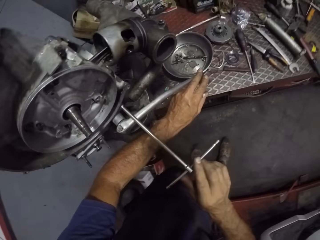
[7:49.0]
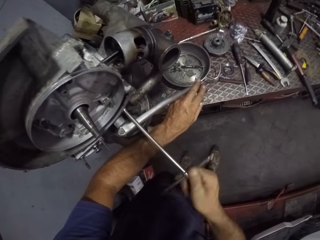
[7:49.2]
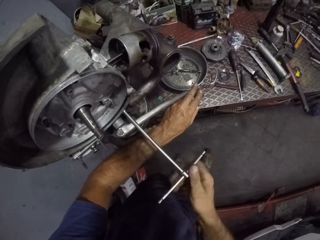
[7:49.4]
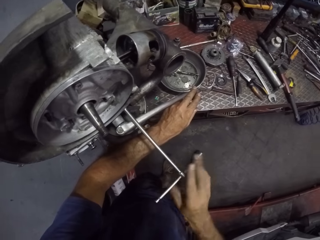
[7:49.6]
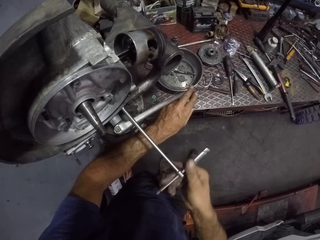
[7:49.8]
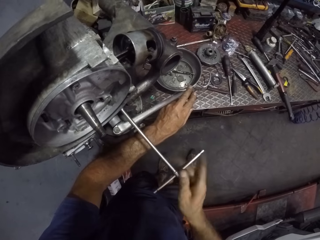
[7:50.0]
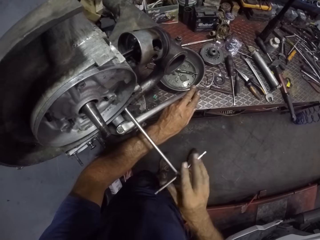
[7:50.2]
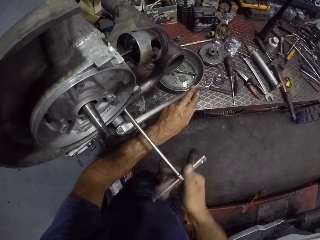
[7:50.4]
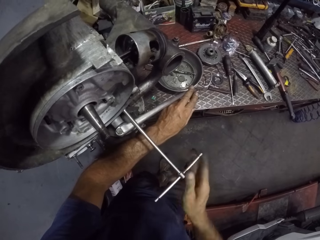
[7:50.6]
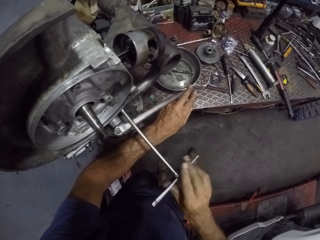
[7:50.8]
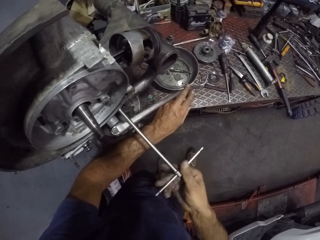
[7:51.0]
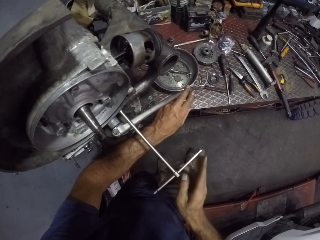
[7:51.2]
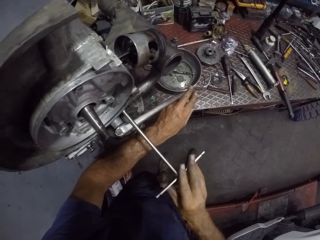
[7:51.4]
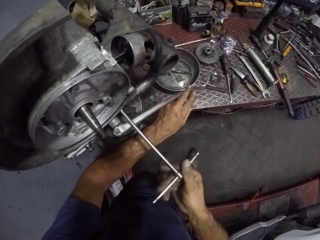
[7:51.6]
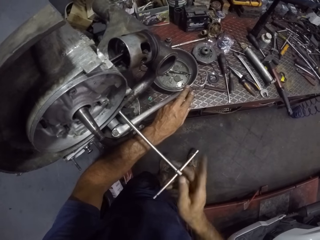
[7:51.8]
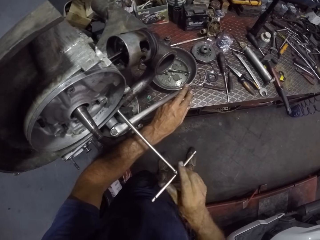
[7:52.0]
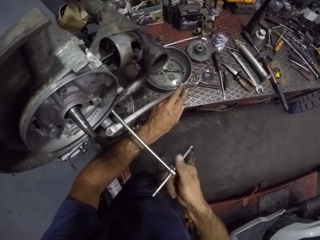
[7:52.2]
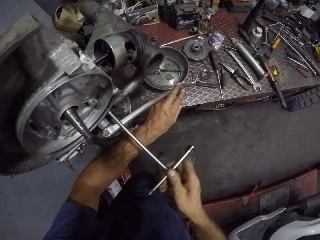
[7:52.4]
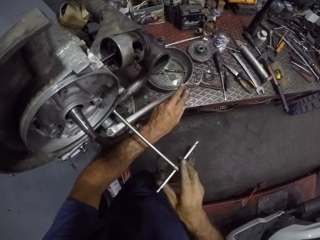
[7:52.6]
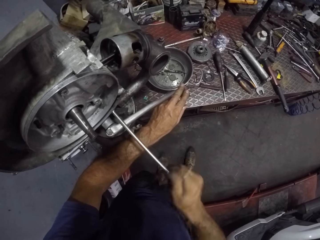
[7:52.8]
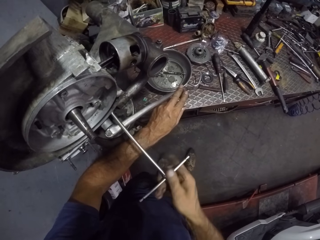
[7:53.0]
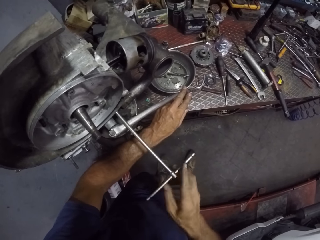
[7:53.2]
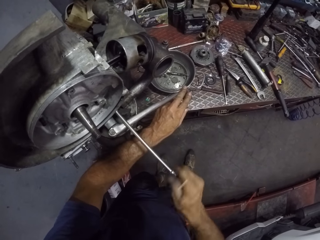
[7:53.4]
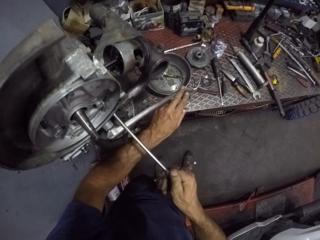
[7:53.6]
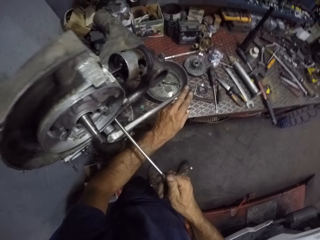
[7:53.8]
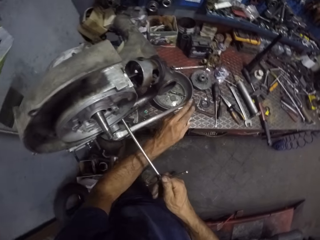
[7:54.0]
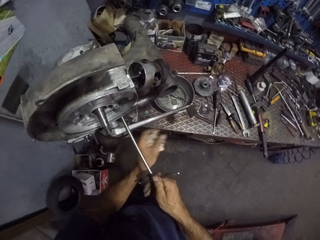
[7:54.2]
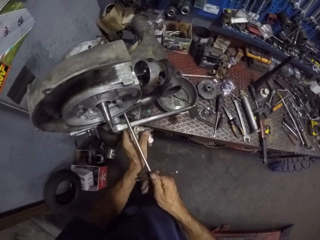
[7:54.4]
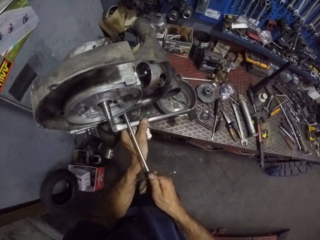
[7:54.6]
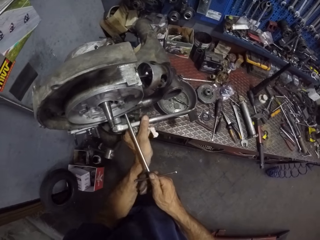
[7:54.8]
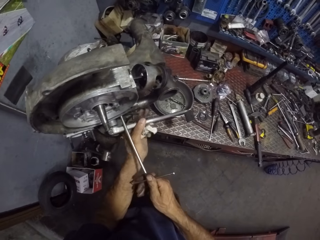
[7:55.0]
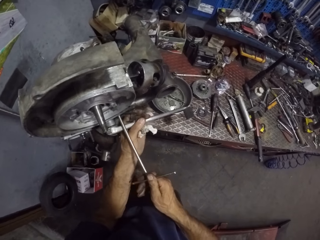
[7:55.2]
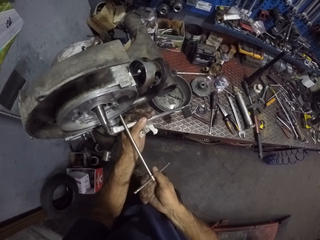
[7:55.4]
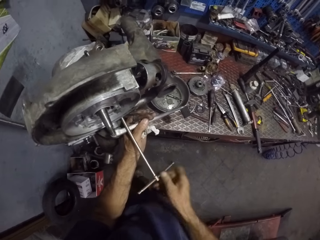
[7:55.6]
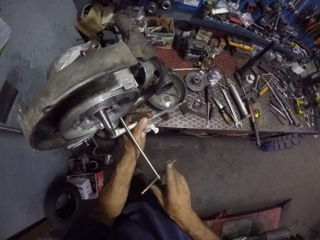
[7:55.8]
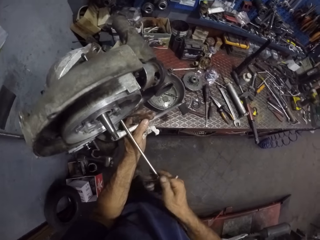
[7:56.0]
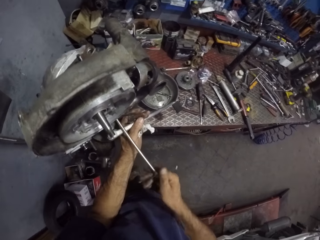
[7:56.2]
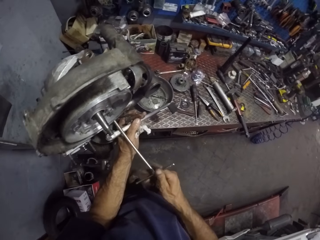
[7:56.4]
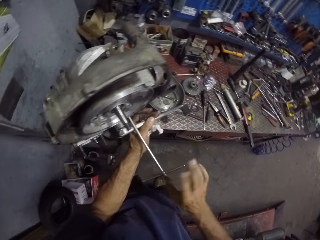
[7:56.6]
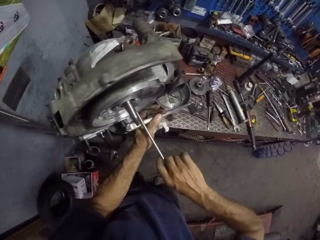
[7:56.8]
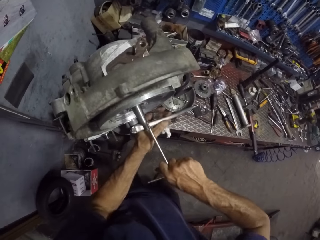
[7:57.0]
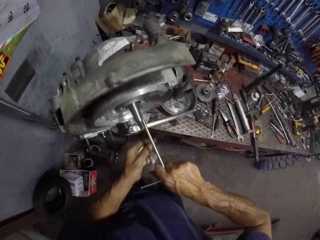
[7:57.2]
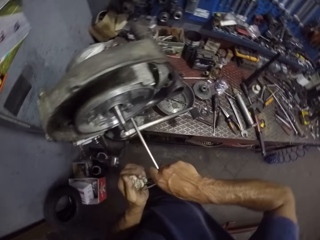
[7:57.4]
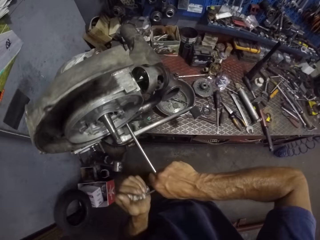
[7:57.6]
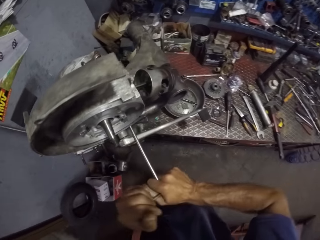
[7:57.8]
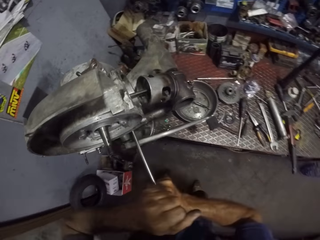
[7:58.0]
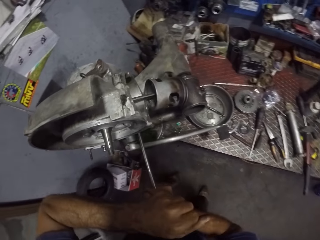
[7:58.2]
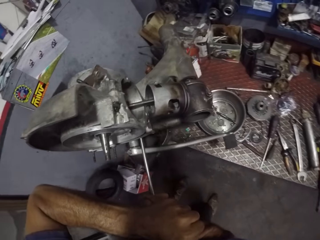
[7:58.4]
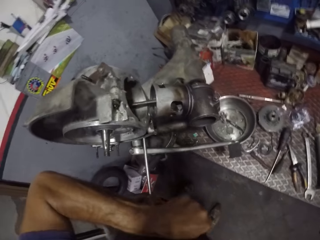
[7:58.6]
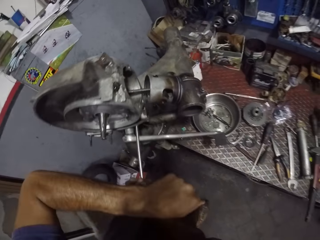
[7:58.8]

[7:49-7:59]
The camera wearer adjusts a bolt on the engine. They tighten the nut with the T spanner using both hands.

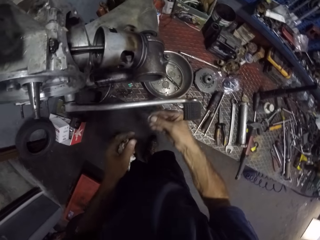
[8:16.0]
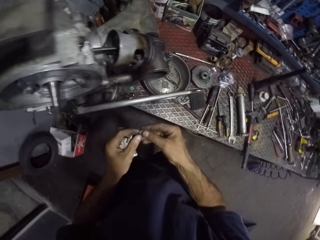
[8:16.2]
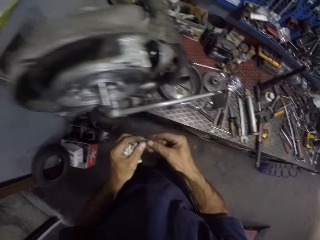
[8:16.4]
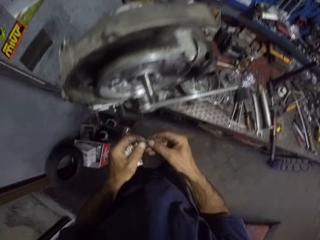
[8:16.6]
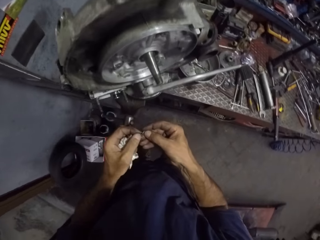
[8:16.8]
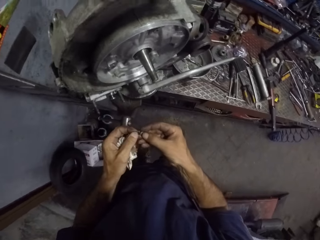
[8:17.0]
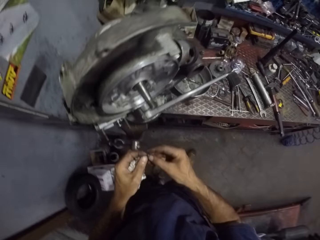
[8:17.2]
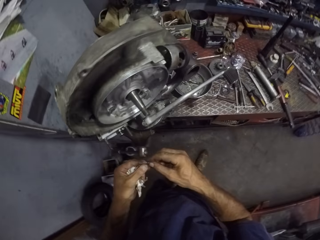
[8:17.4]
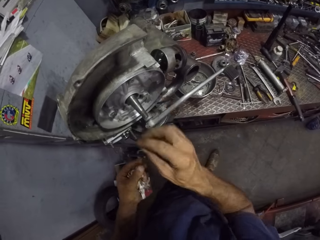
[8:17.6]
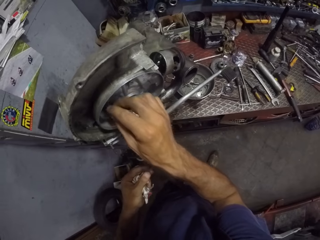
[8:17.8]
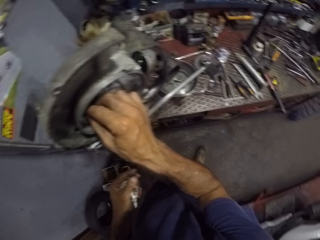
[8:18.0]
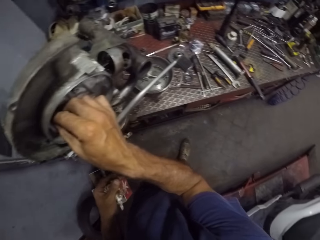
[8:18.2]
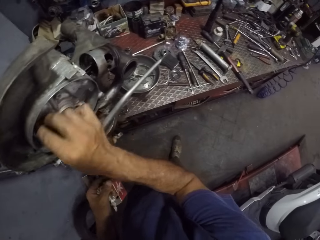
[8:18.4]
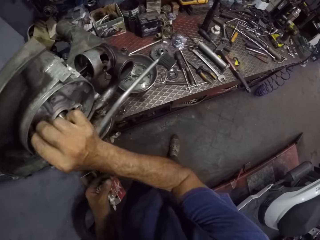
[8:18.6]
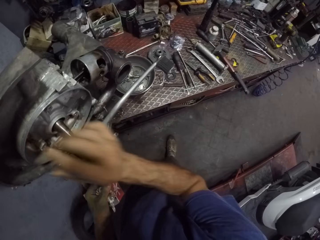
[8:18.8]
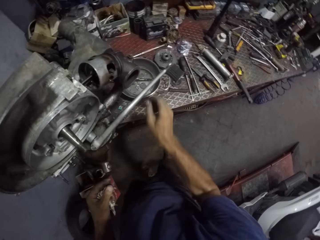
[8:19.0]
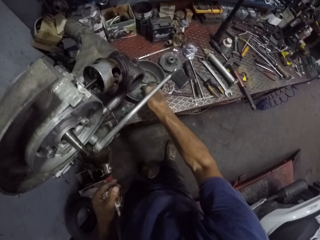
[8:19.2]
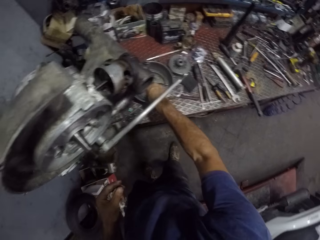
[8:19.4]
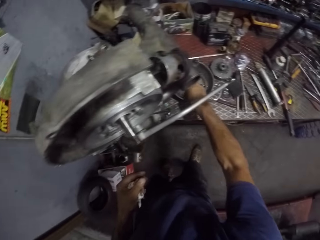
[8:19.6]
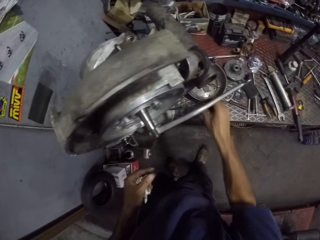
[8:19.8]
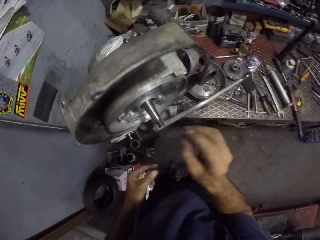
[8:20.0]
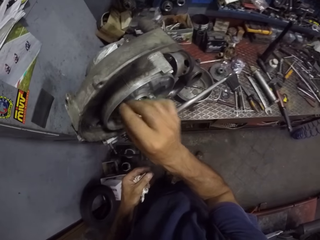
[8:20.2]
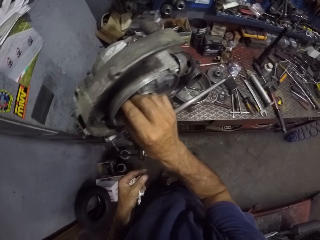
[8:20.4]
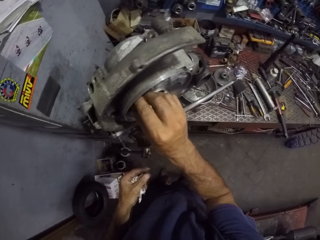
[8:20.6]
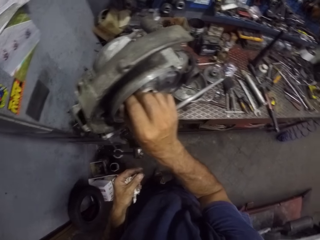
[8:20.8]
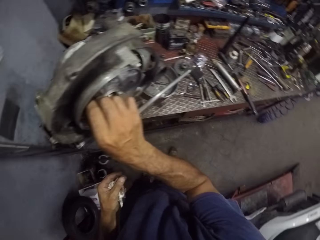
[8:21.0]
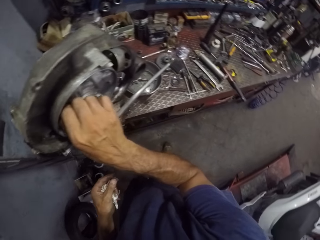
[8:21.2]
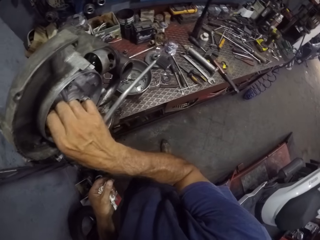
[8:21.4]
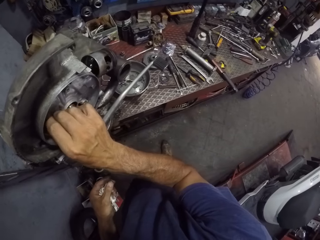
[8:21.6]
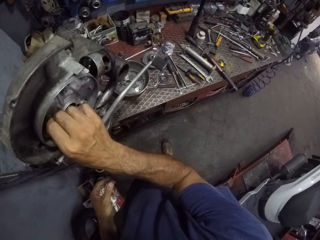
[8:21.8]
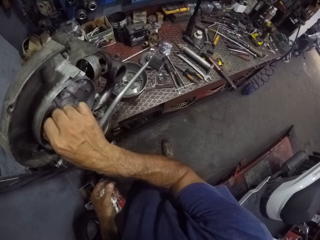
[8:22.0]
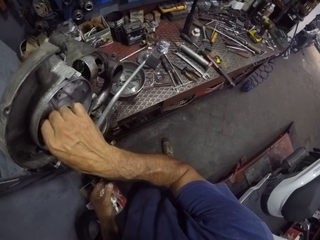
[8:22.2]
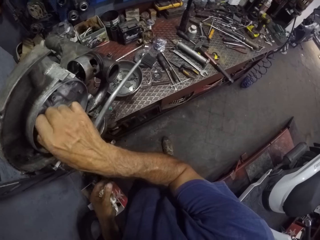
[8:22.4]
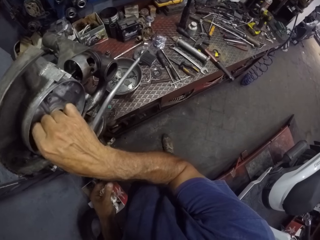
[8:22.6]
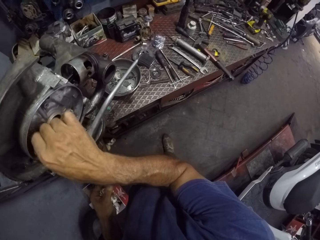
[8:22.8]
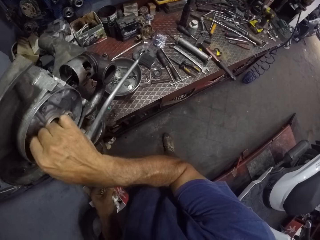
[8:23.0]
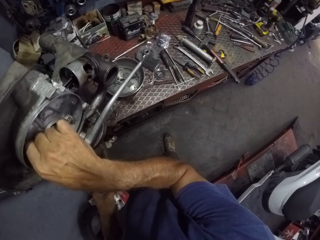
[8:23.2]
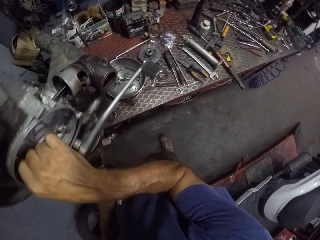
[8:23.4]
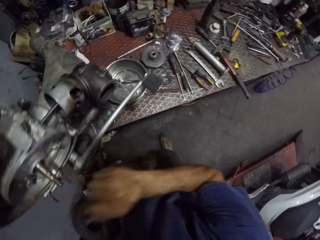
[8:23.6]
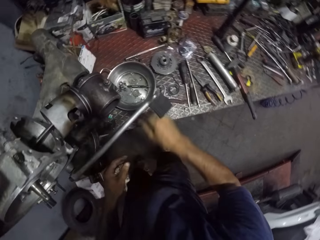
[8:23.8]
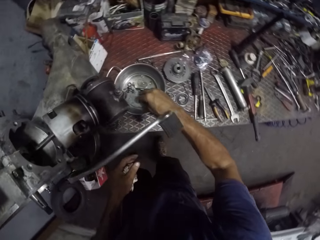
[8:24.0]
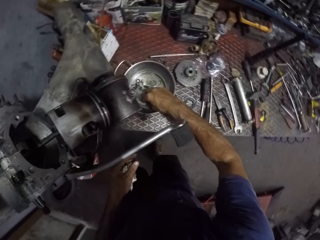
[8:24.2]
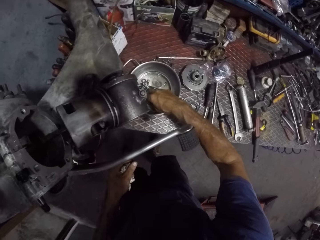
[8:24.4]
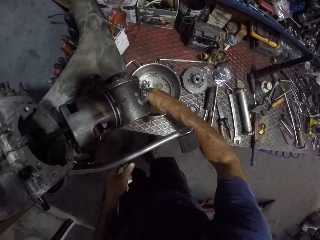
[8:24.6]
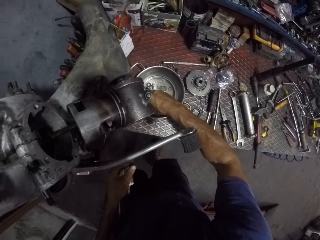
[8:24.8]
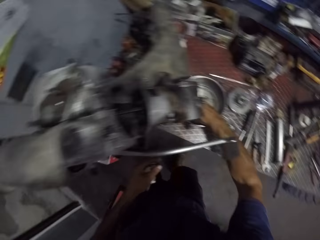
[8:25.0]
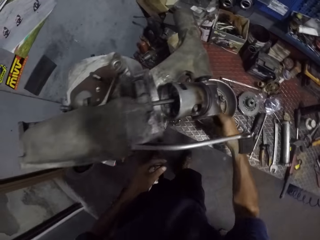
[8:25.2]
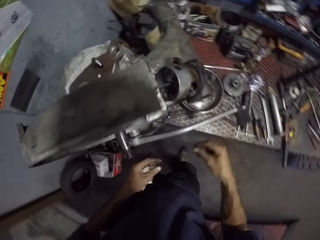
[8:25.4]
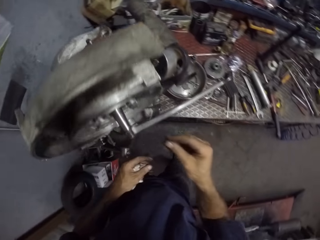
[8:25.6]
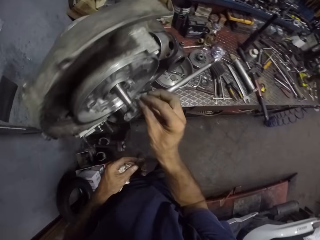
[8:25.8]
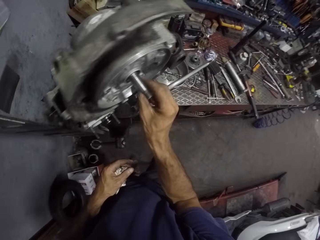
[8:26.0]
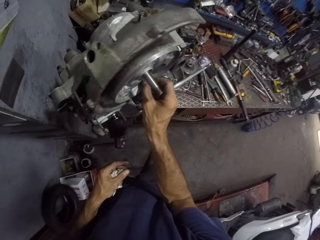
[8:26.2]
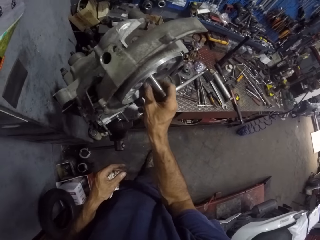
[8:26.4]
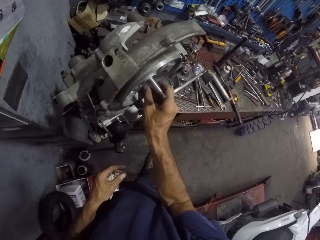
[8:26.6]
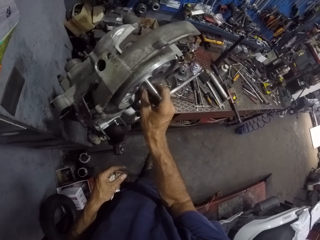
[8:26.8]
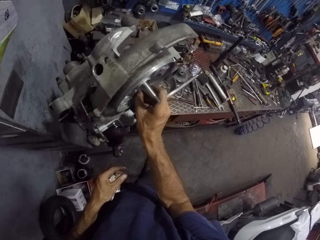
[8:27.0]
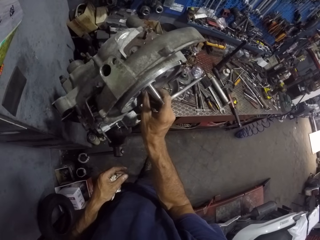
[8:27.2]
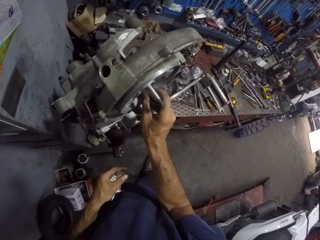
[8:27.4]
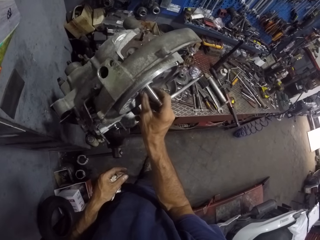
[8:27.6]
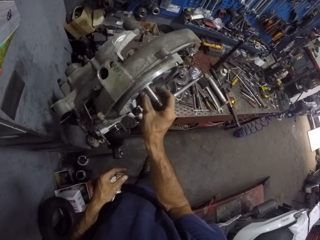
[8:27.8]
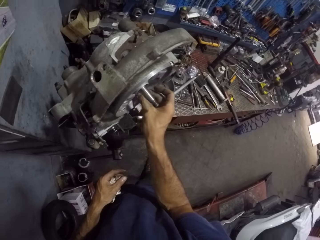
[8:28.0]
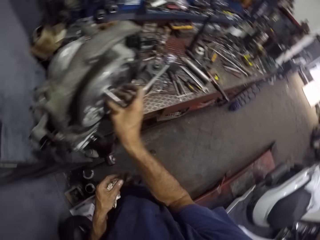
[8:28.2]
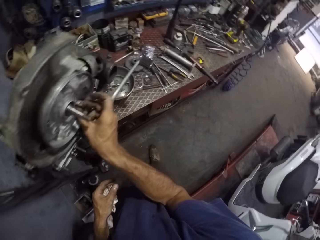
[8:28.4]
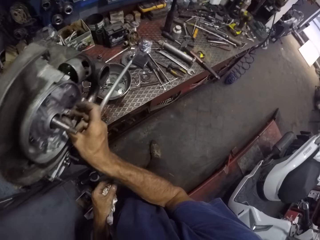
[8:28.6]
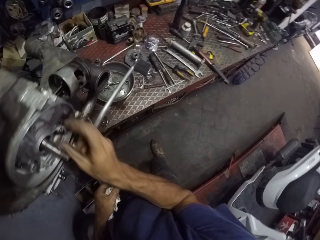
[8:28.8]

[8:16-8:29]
The camera wearer picks a bolt from the aluminum basin. He cleans the nut with both hands. He screws the nut into a part of the engine with his right hand. He fits the bolt on the engine. He picks a nut from the pan with his right hand. He screws the nut into a part of the engine with his right hand. He tightens the bolt. He picks a nut from the pan with his right hand. He picks a bolt from the aluminum basin. He screws the nut into a part of the engine with his right hand. He fits a bolt on the engine.
